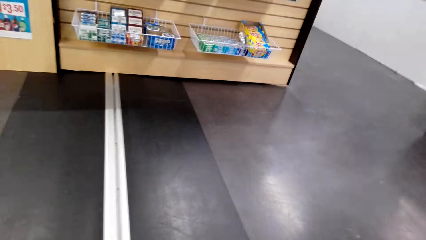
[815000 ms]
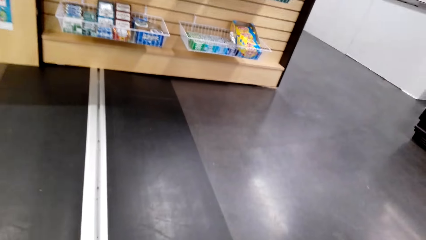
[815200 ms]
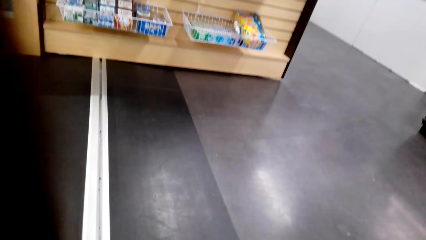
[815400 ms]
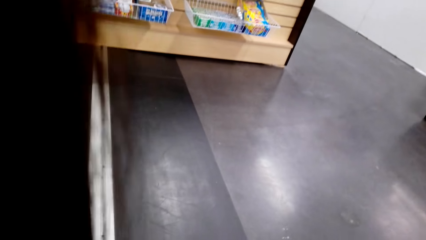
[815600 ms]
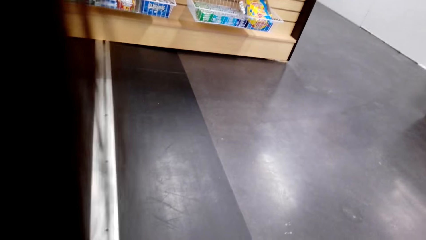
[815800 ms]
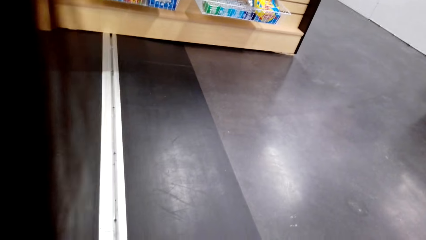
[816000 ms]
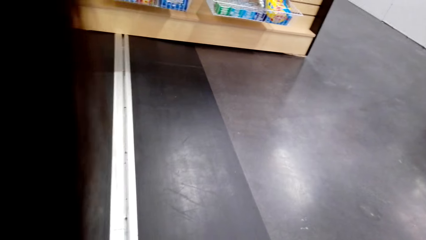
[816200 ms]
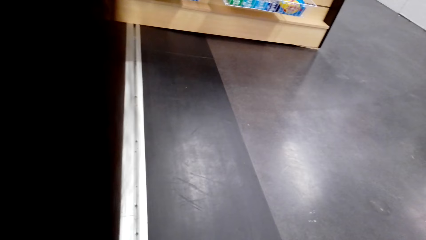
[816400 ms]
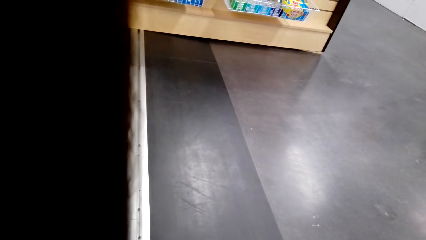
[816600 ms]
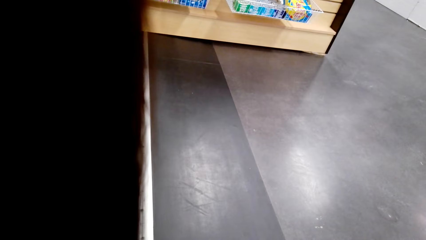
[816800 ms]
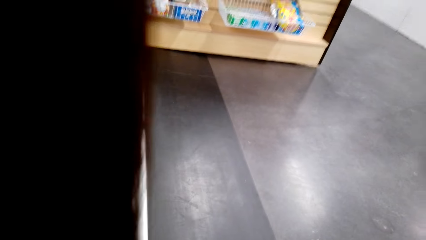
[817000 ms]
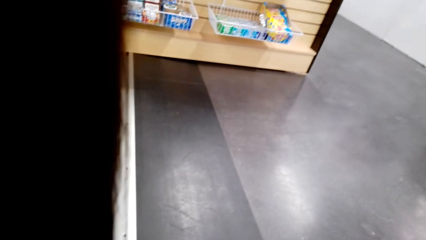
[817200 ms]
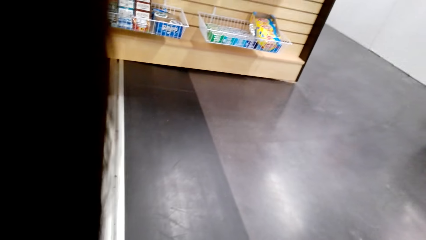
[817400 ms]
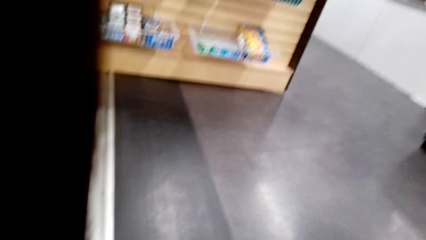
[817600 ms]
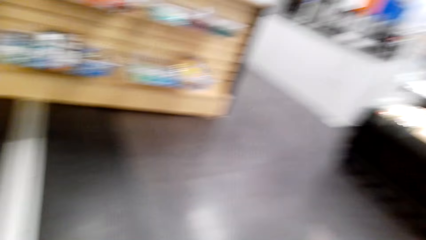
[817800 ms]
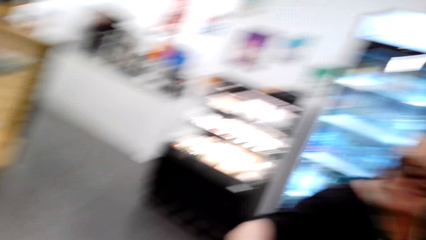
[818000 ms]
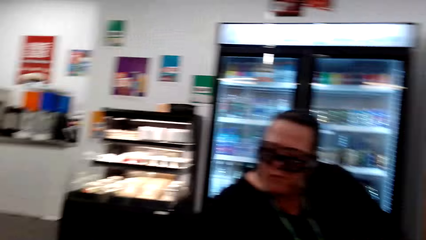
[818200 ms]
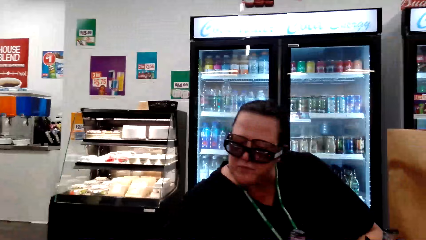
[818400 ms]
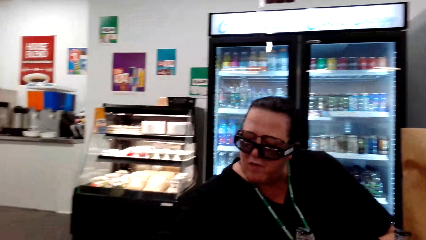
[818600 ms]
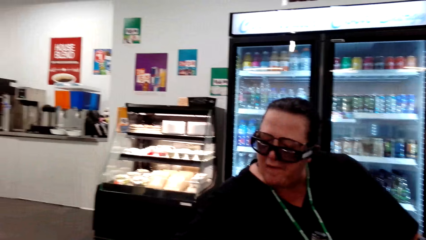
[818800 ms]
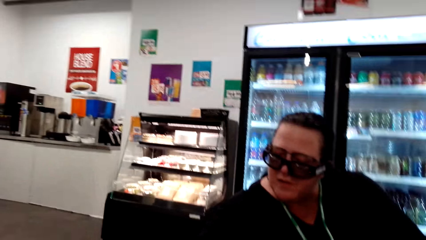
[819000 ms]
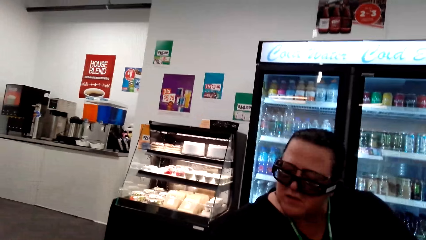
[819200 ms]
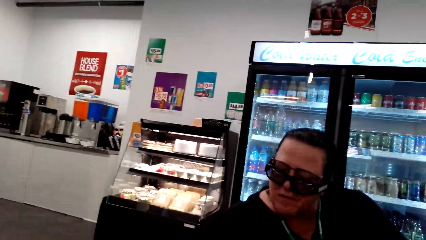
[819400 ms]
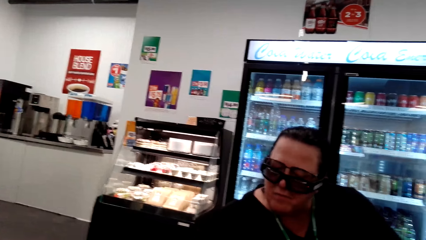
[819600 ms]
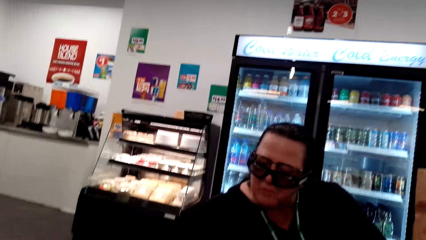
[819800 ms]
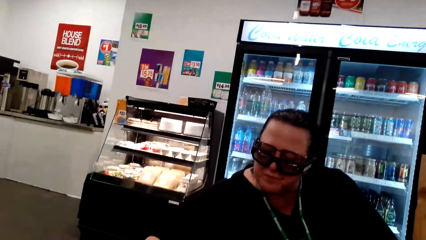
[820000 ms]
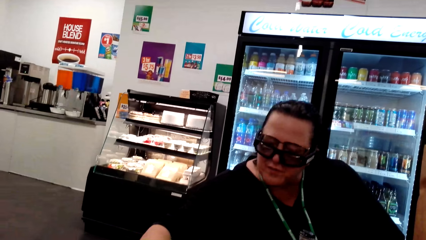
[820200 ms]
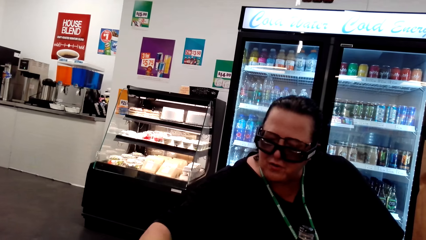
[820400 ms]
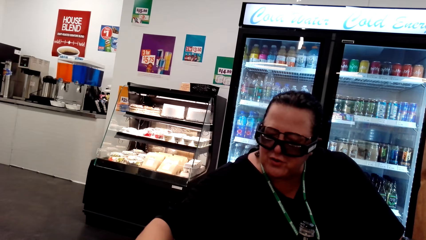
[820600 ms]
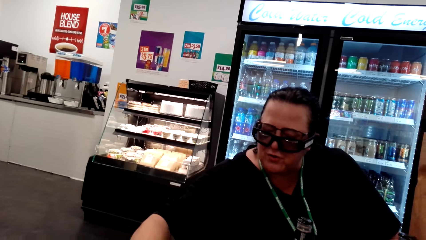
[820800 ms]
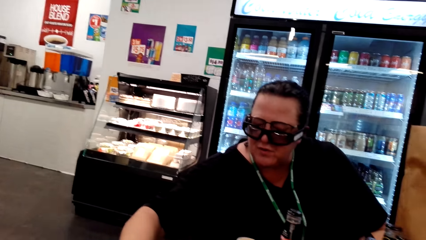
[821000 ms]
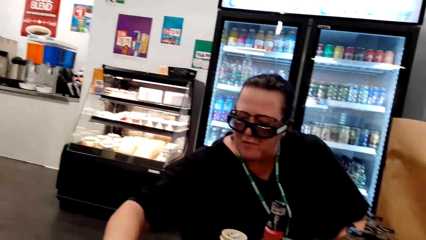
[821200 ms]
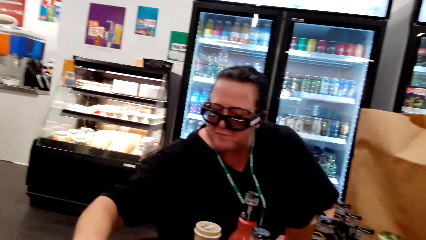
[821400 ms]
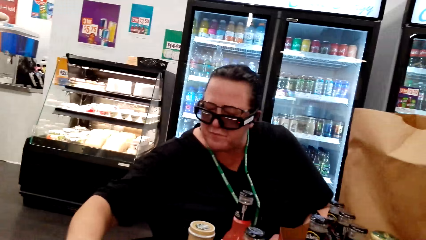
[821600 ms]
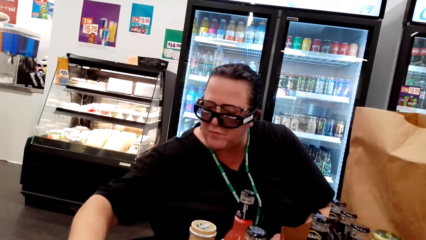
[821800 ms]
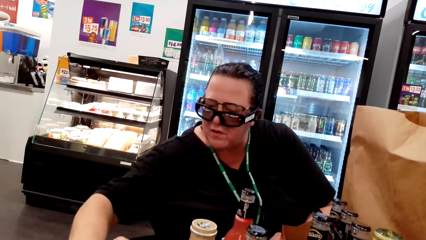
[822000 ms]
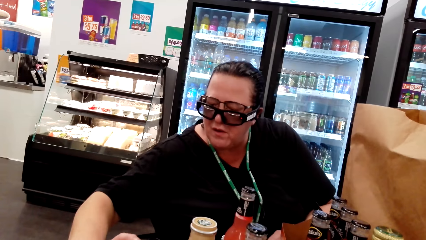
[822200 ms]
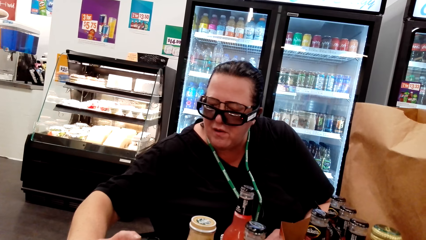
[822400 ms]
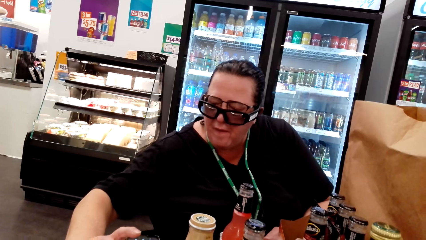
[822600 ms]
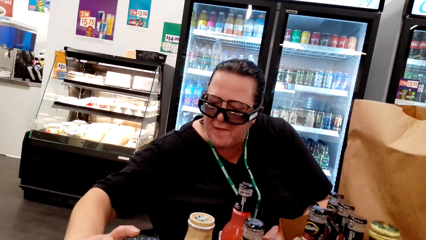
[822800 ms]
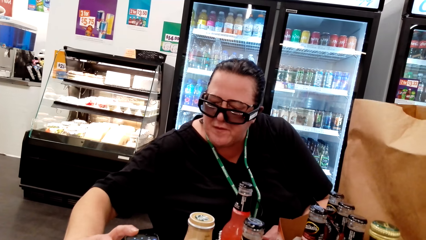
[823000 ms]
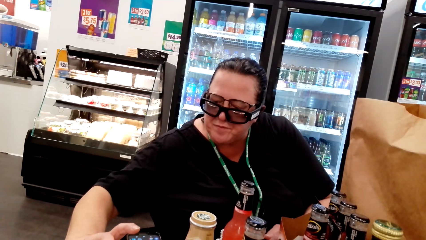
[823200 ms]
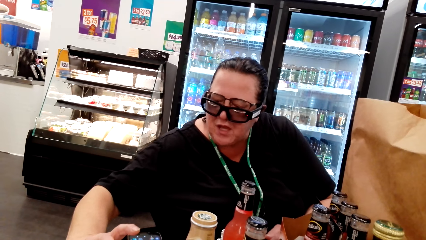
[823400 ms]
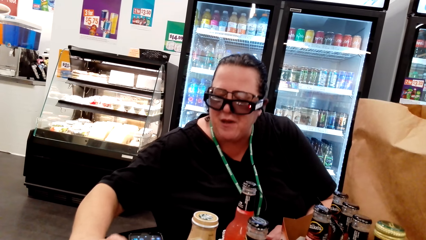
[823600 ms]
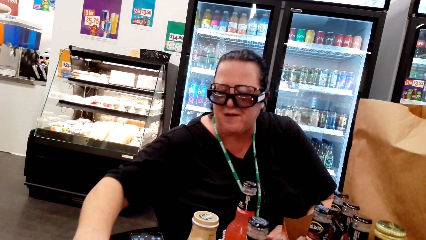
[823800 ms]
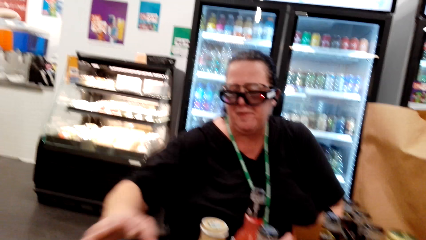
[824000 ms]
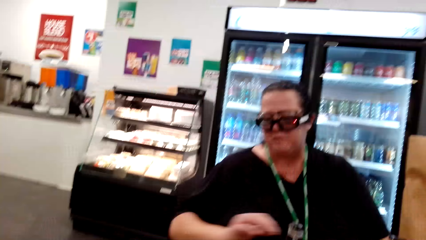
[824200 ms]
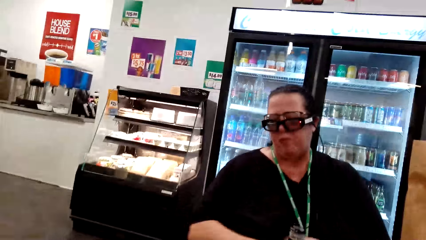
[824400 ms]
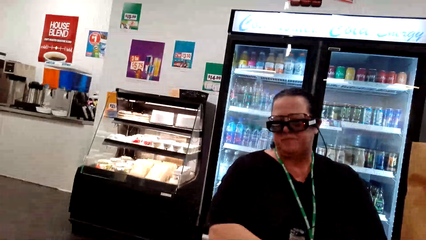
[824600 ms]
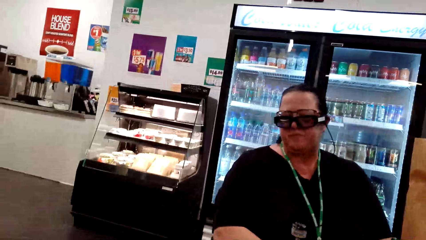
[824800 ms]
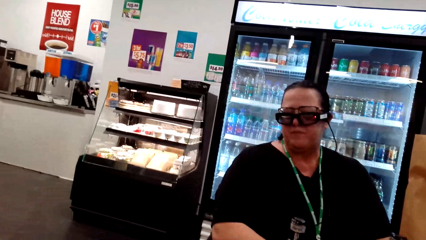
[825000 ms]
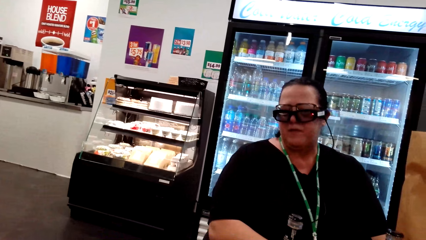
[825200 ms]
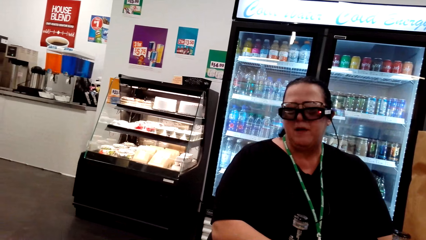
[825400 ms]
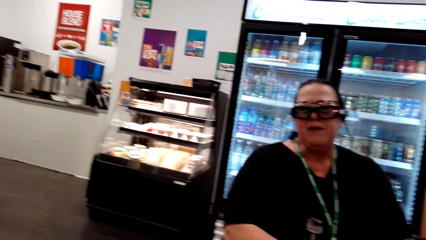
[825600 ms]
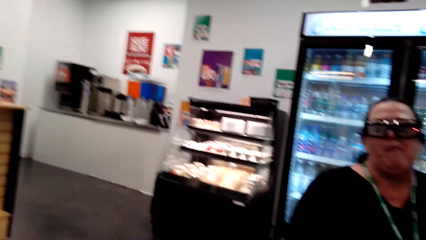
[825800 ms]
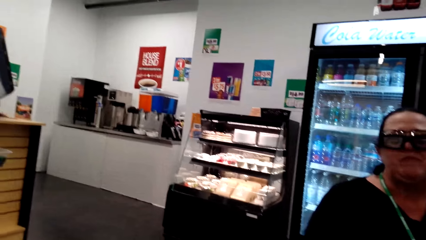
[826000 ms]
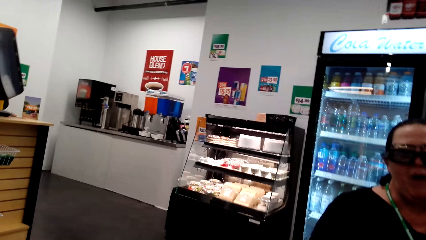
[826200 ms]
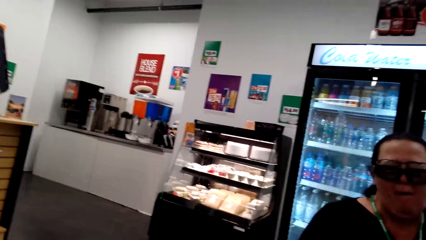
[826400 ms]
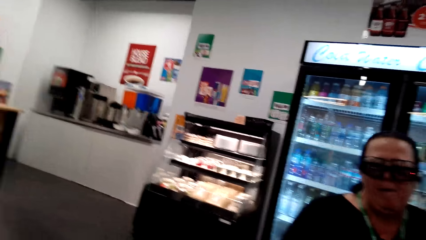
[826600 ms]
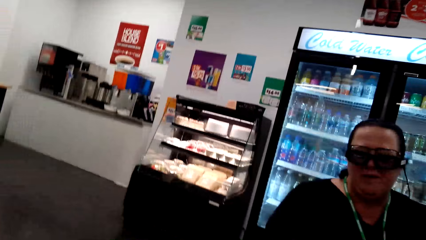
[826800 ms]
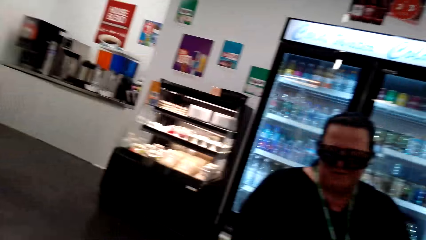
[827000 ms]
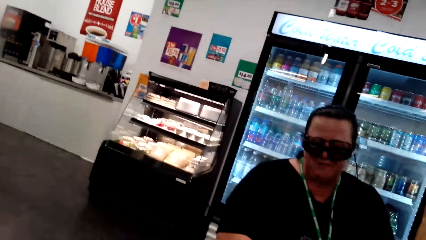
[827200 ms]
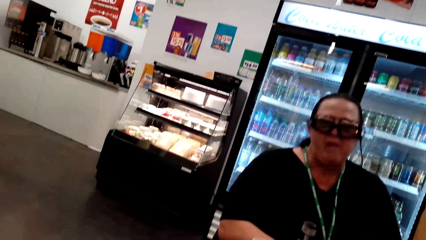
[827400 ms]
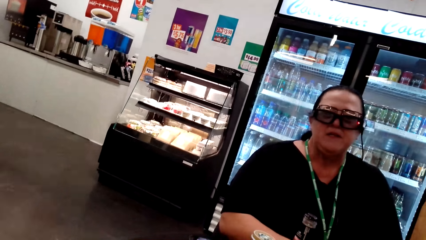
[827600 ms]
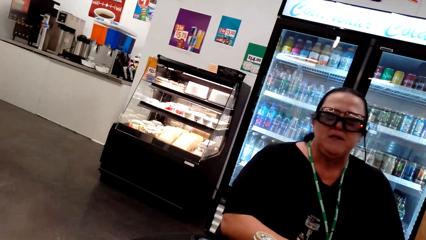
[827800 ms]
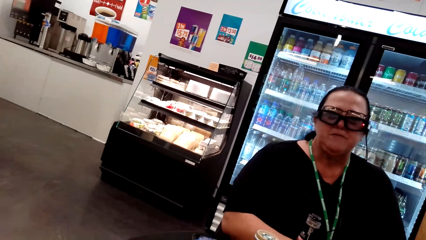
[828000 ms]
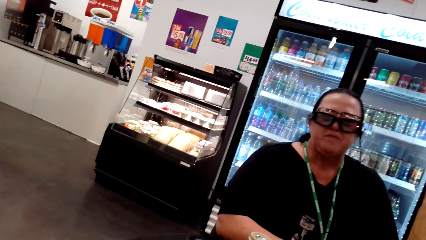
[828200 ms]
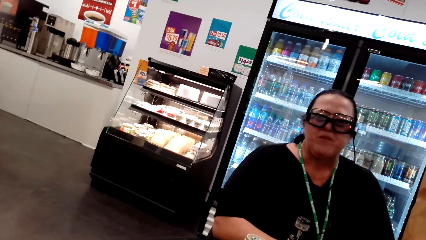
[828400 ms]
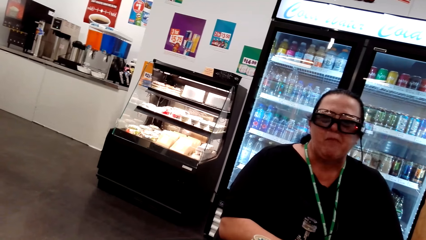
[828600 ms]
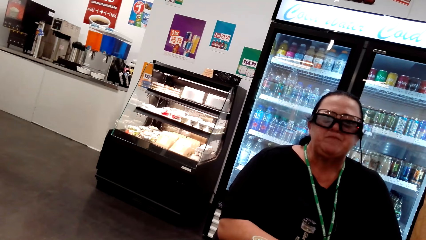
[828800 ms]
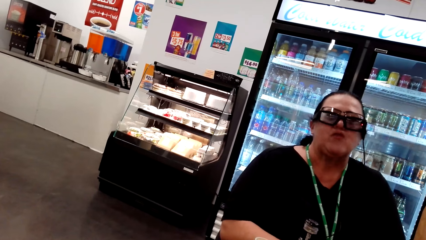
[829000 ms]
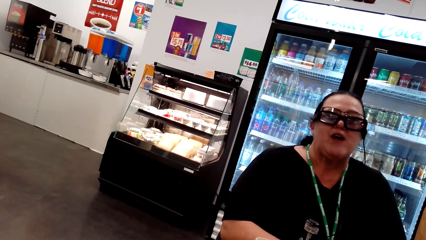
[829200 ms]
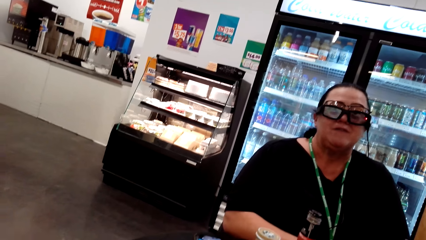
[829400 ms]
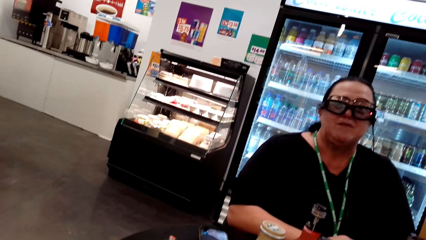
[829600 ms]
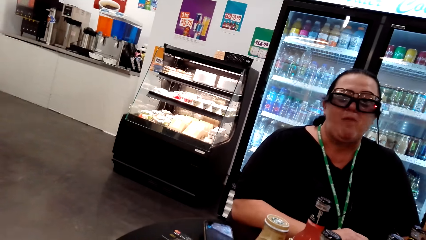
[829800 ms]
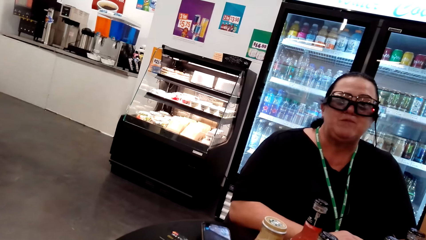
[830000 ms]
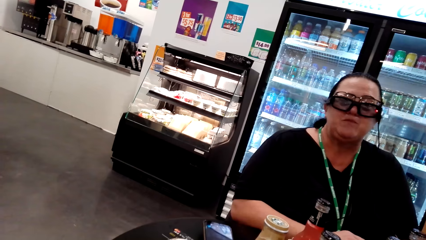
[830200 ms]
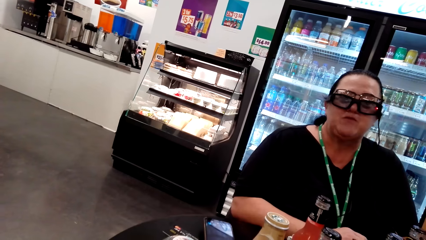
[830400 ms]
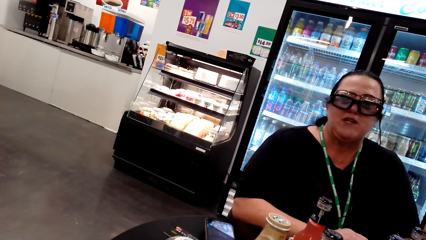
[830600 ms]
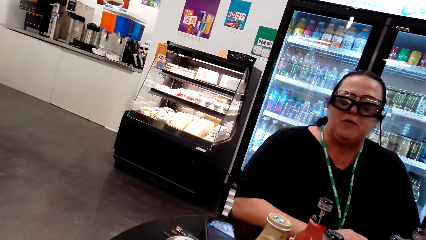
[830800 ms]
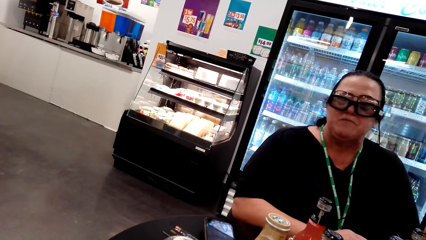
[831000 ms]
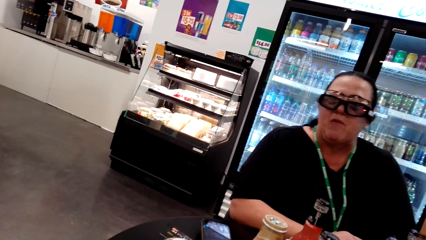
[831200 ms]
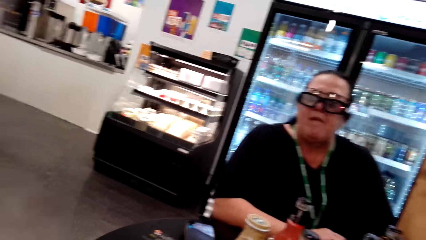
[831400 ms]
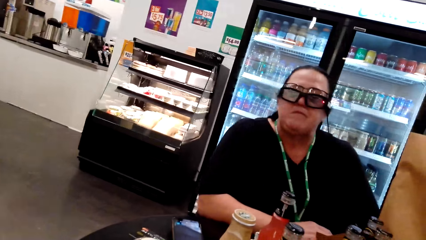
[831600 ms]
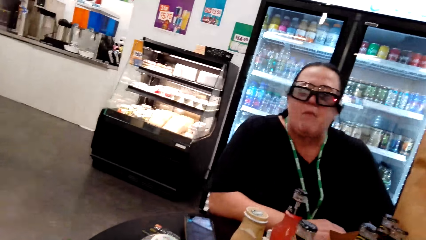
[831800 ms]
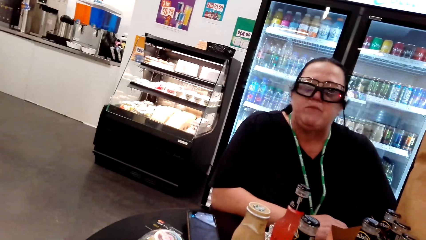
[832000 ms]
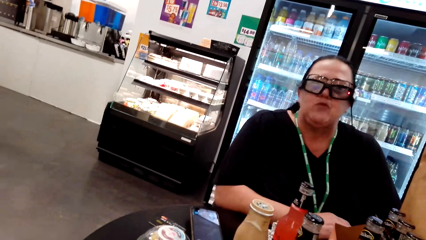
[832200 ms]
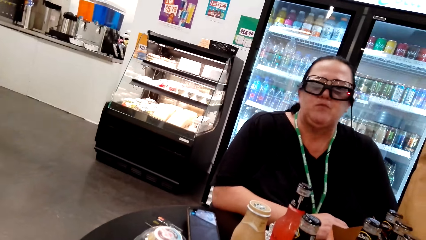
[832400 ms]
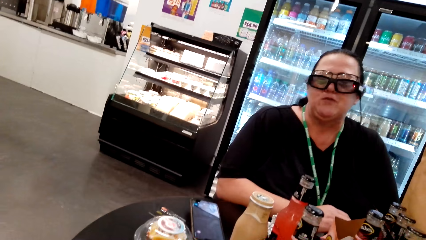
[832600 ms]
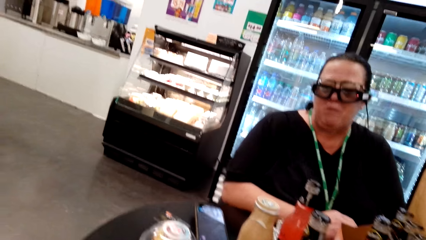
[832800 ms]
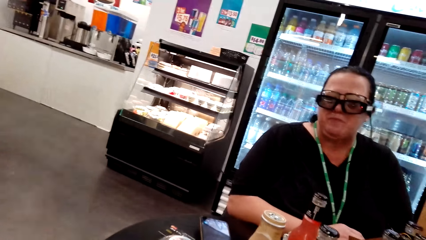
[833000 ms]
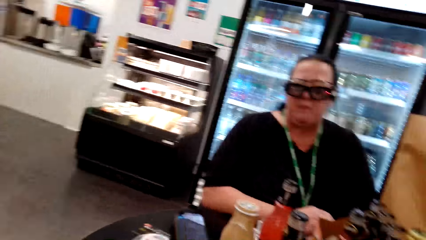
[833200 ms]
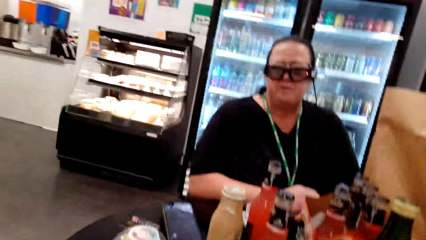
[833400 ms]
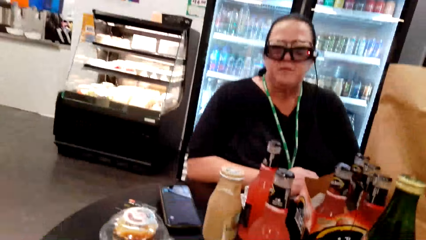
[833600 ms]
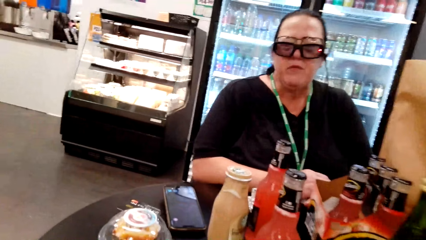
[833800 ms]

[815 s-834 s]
The camera wearer looks around the supermarket. He converses with the woman. He uses his phone. The woman moves her hand. The woman talks while chewing and laughs out loud. The camera wearer replies to the woman. The woman converses with the camera wearer.
